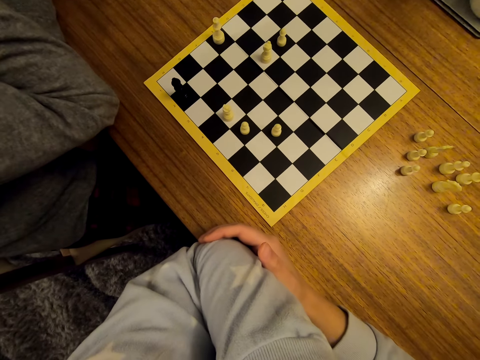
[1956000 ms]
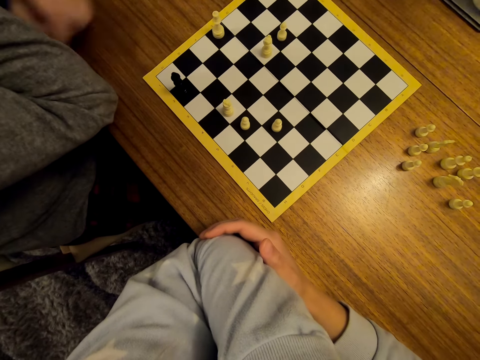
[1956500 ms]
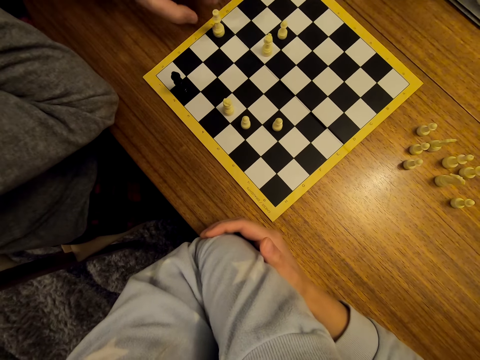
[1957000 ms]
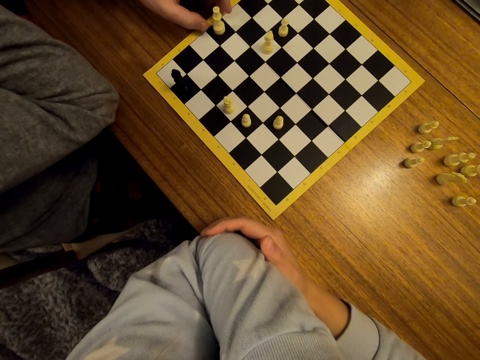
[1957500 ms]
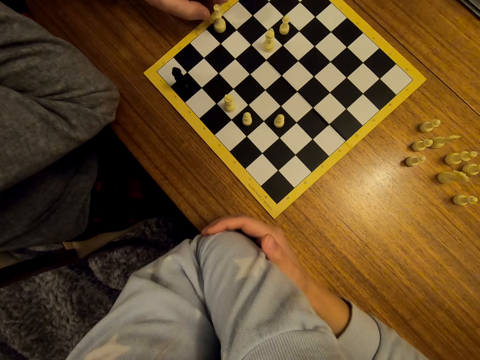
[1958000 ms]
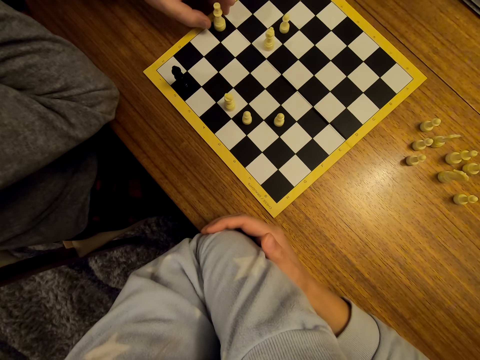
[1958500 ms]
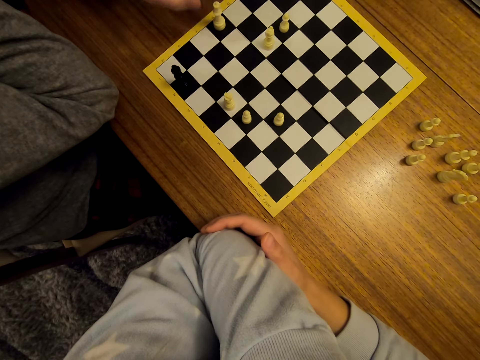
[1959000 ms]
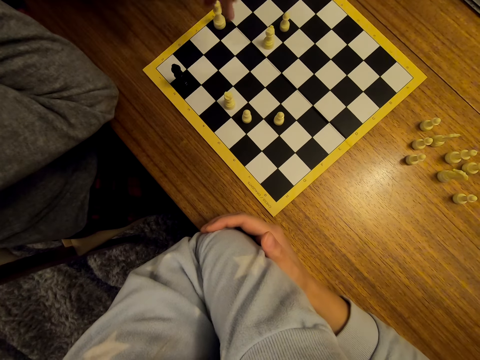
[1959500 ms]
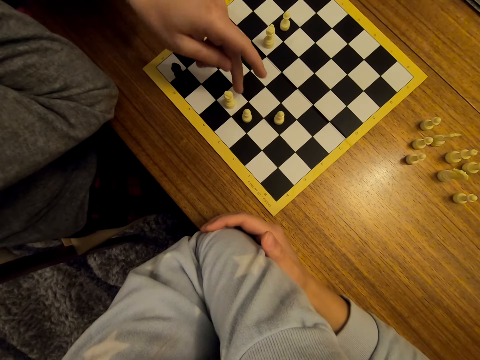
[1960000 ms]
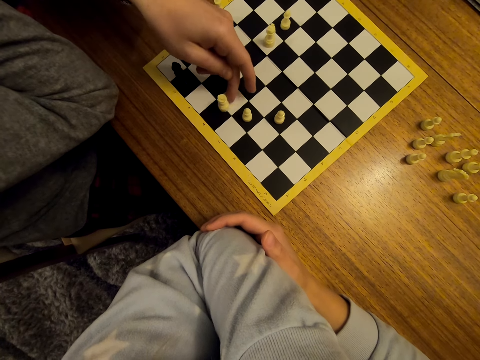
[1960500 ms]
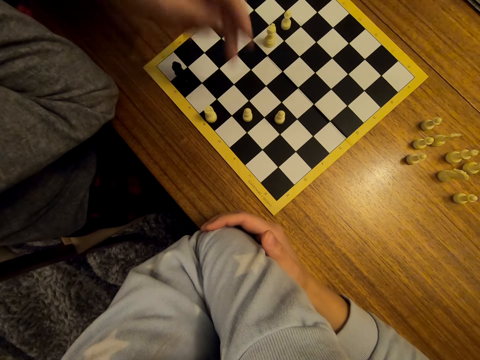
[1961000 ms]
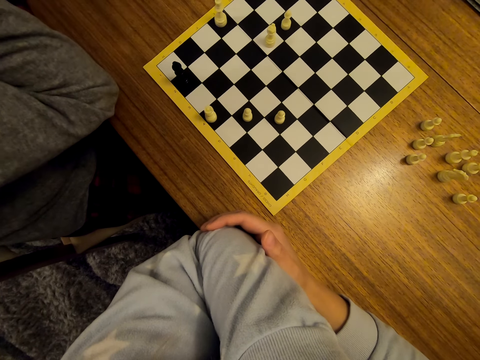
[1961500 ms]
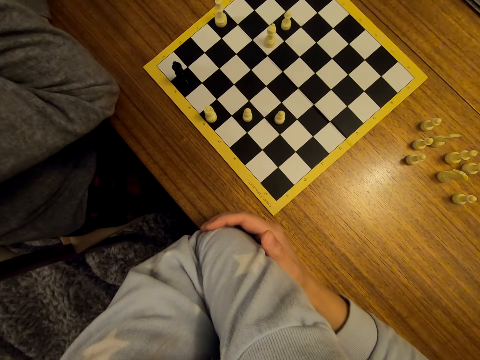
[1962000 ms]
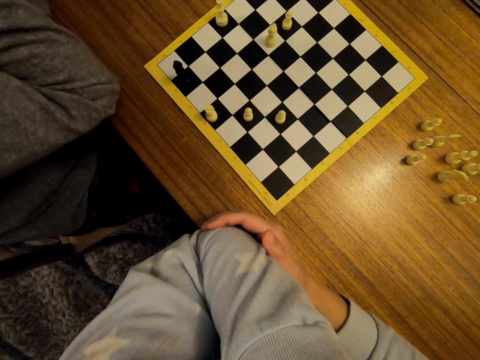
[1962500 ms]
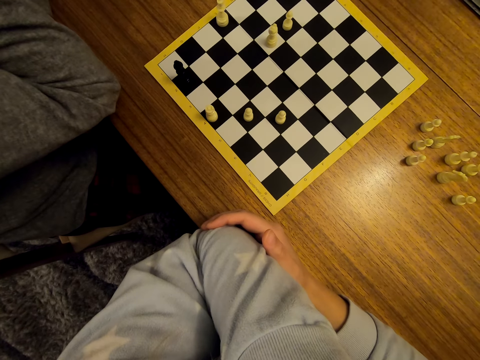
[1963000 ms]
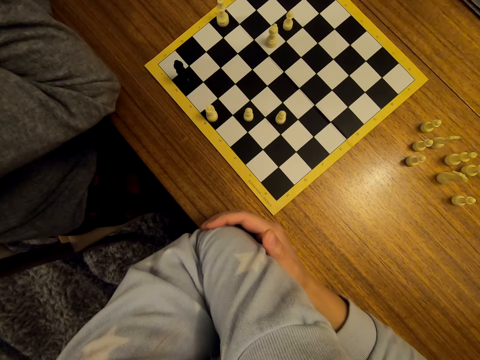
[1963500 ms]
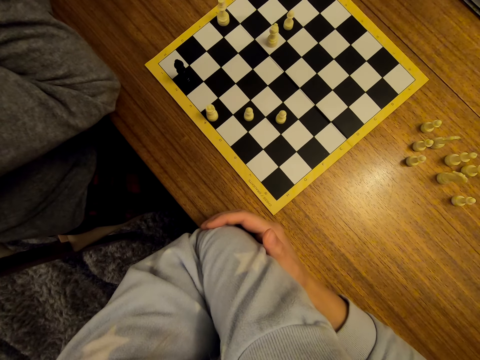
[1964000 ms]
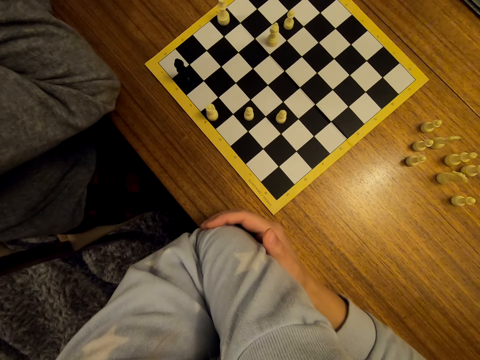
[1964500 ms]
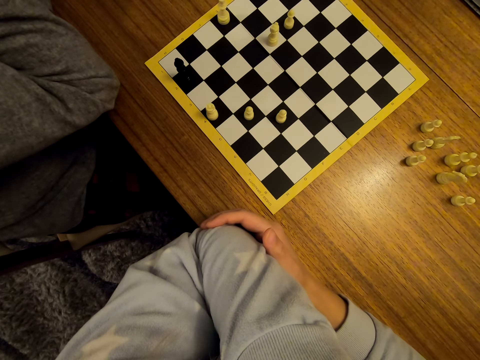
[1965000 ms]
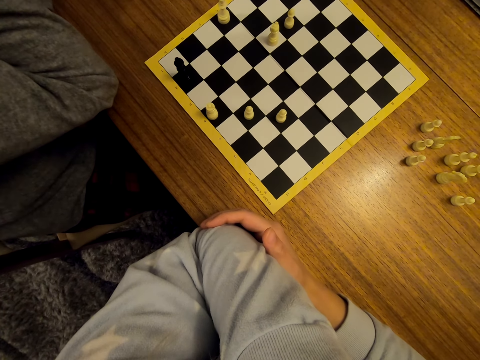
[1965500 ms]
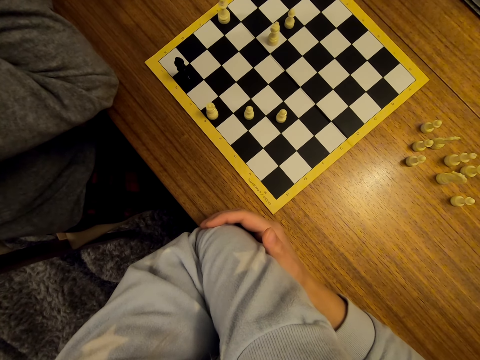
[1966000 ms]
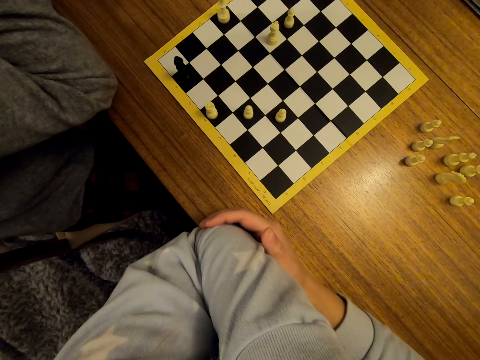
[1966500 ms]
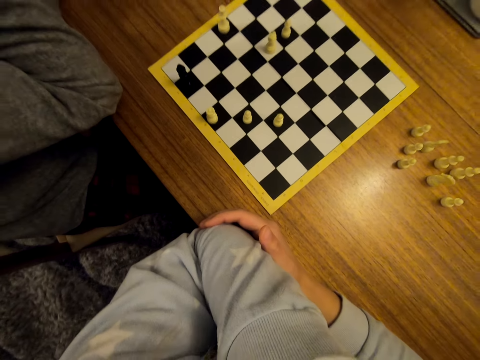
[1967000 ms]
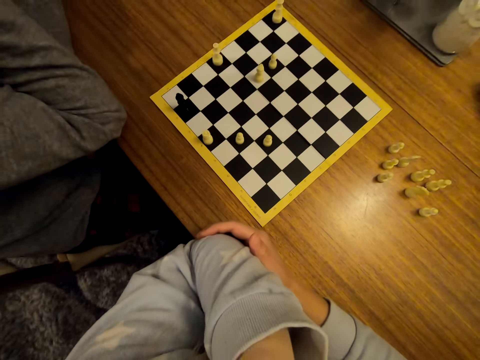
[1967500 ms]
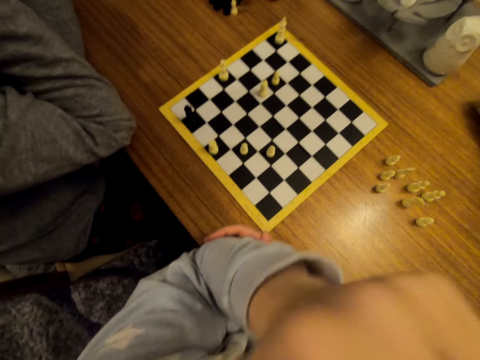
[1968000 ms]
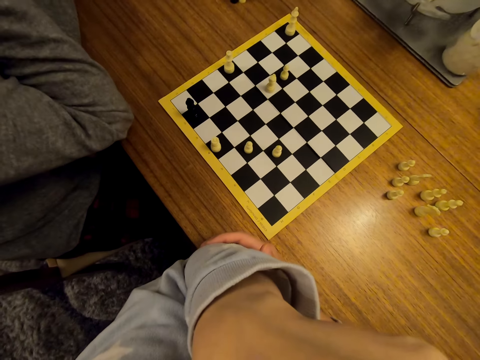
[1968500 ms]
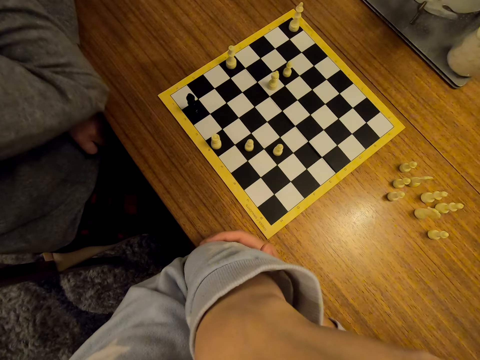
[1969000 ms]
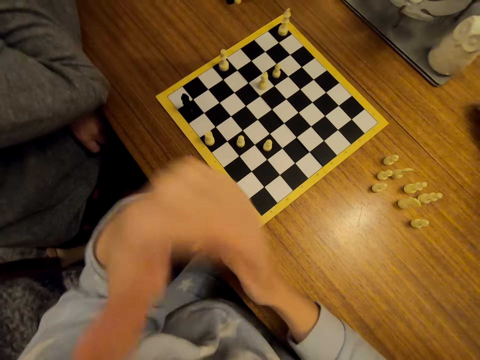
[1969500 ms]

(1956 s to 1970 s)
A man moves his hand over the chess on the board. The man moves the pawn on the chess board. The man stares at the chess. The camera wearer converses with the man.

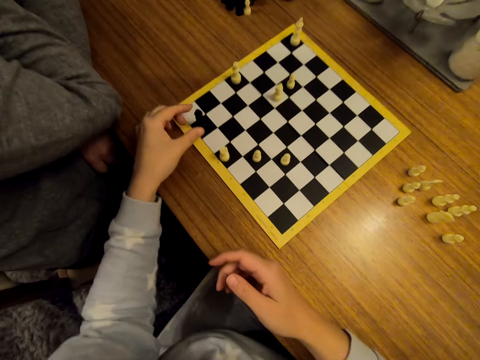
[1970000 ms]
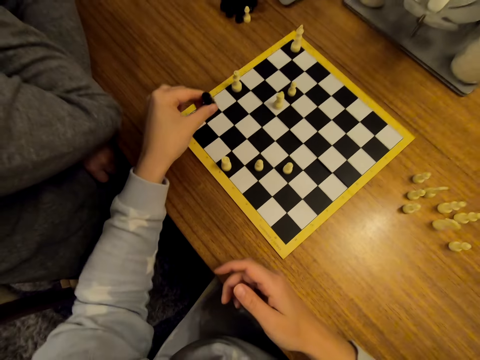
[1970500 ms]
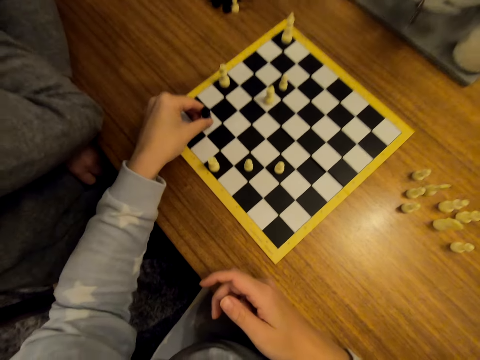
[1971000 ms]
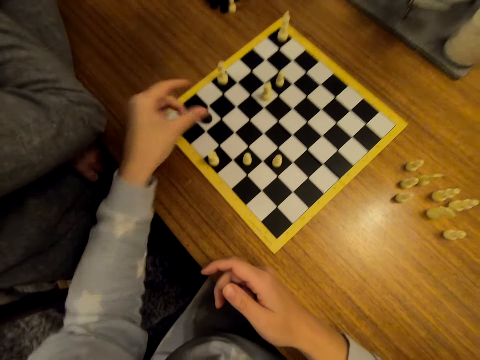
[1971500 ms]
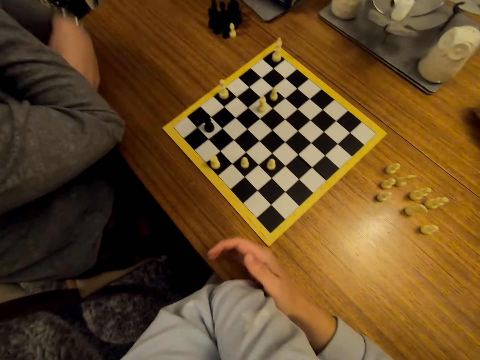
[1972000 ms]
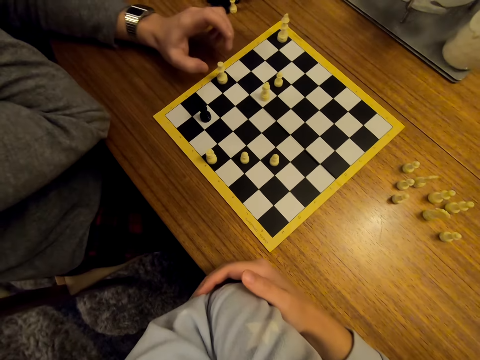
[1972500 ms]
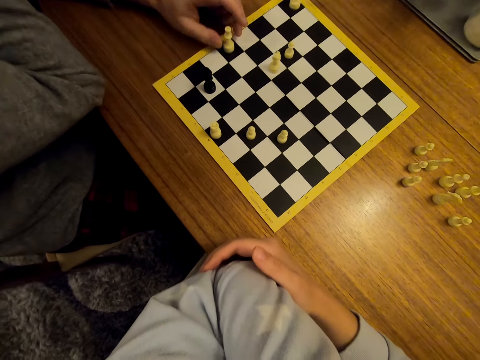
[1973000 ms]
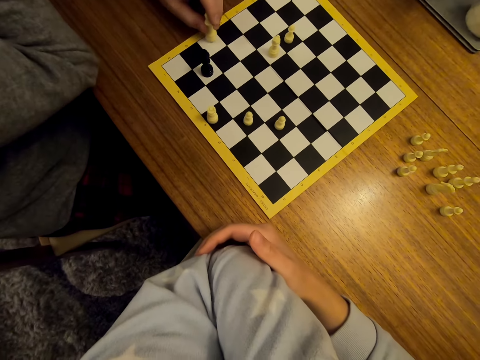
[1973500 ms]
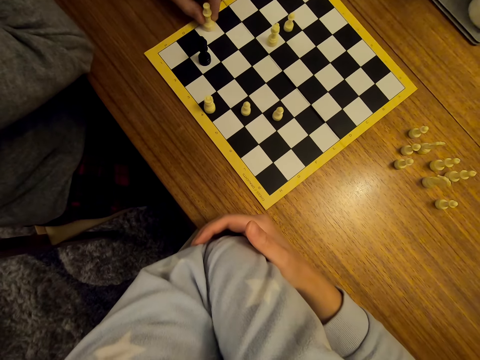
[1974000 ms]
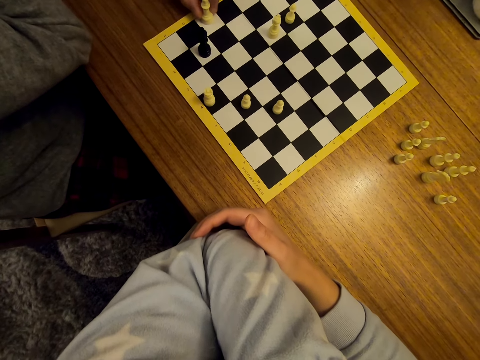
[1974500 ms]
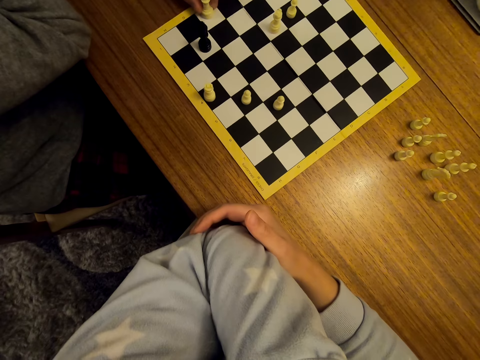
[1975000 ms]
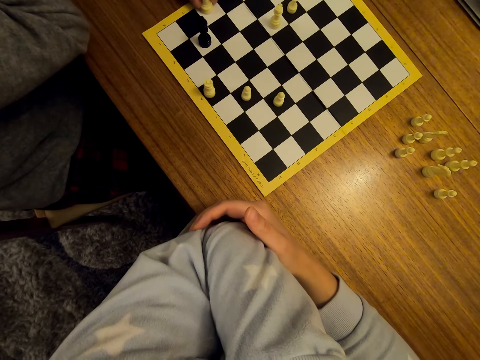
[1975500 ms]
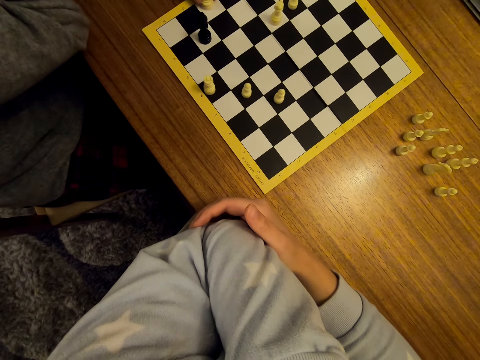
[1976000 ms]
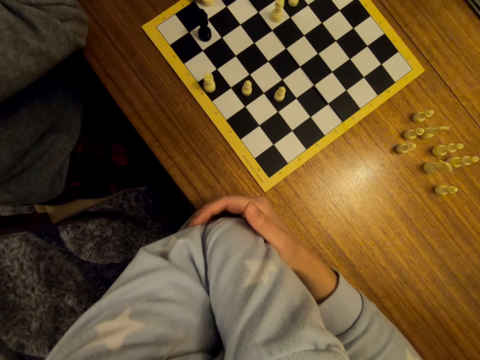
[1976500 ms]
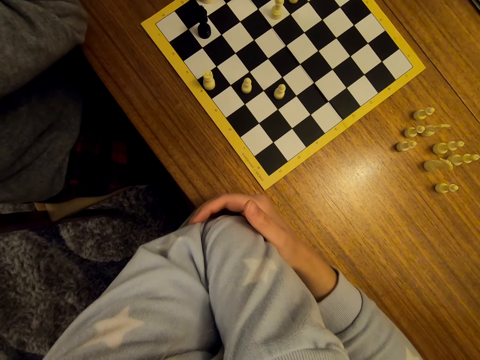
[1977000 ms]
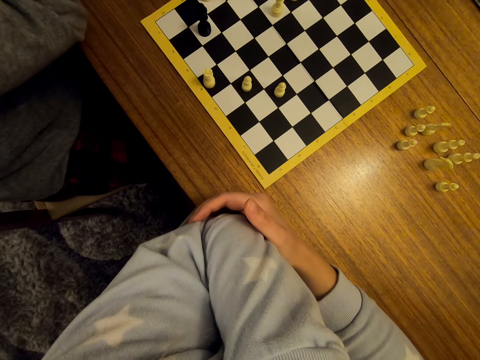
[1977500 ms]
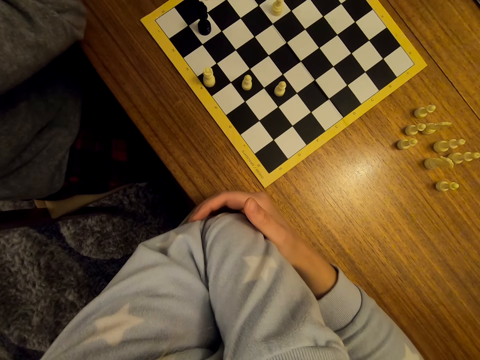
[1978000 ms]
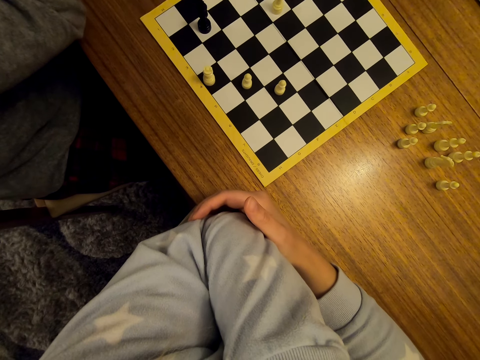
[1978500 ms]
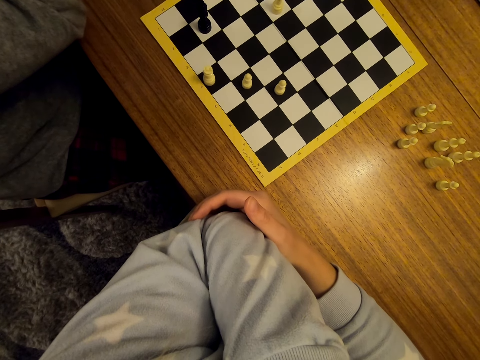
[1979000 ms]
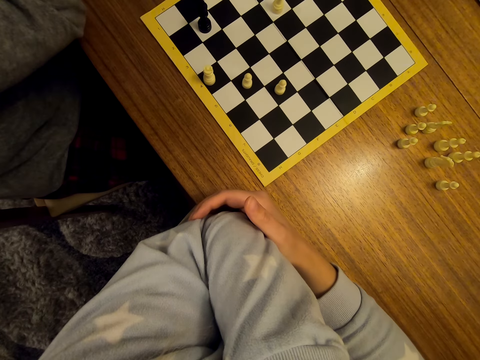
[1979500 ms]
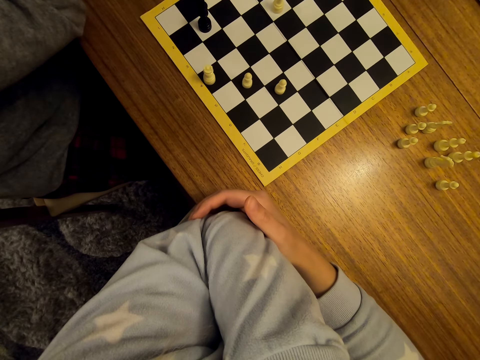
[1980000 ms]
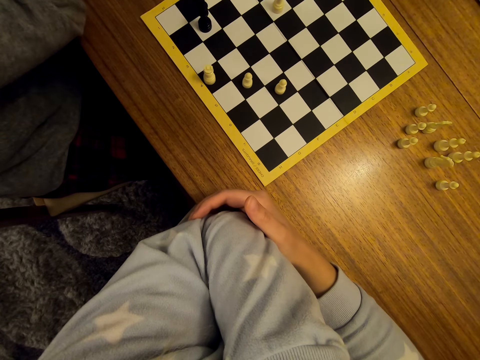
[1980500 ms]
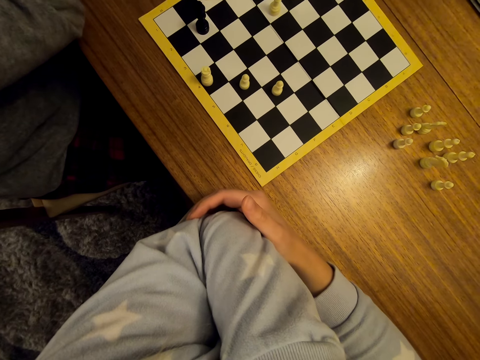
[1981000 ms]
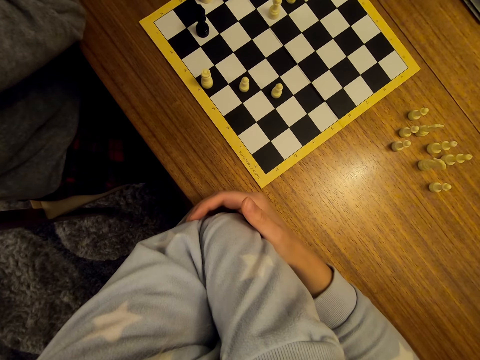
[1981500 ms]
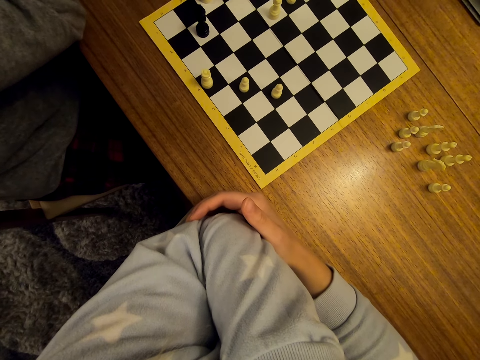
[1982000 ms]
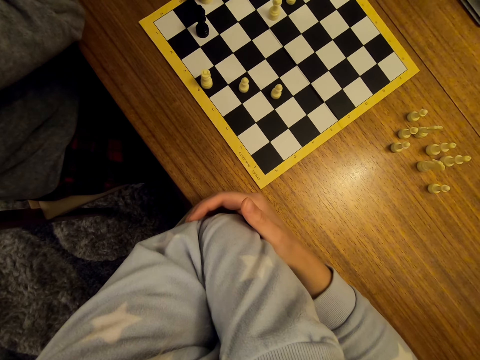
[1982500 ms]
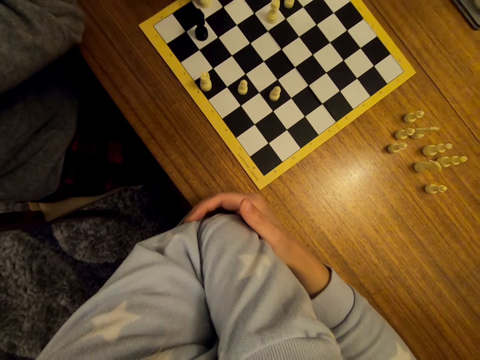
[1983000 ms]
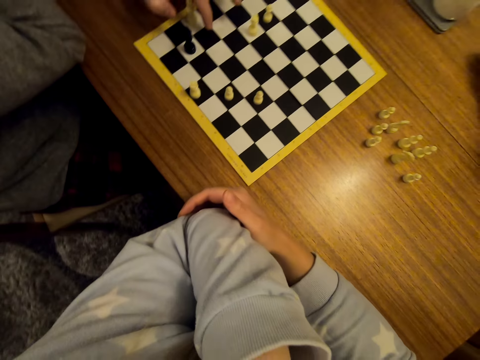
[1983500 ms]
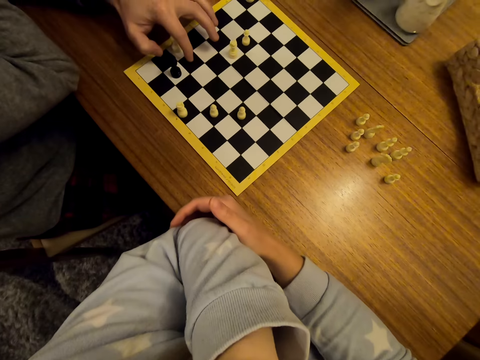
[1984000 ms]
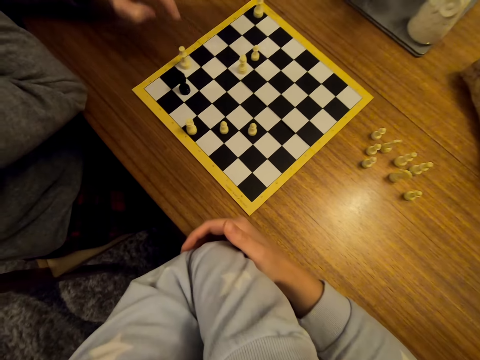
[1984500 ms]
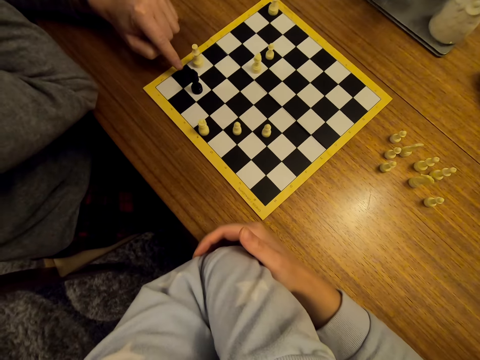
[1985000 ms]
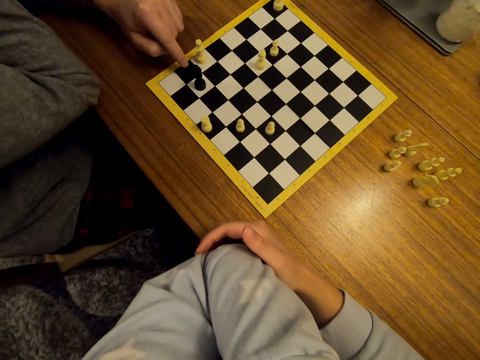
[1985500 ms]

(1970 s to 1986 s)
The camera wearer stares at the chess on the table. They move the pawn on the chess board. A man moves the pawn on the chess board. The man points on the chess board.
